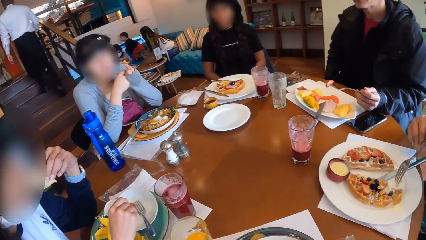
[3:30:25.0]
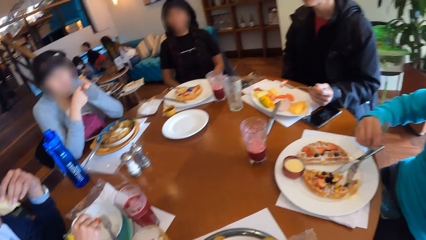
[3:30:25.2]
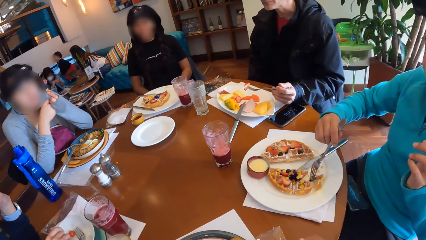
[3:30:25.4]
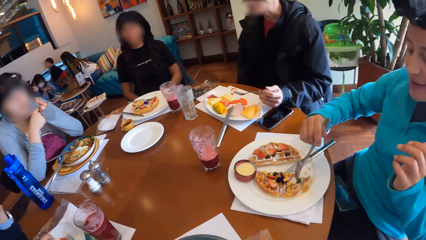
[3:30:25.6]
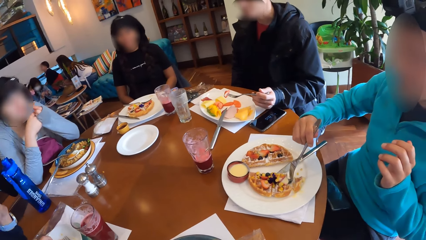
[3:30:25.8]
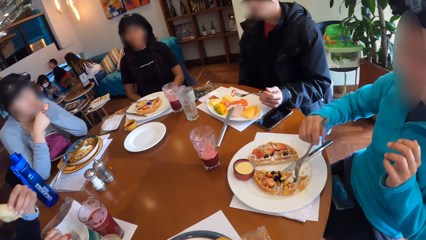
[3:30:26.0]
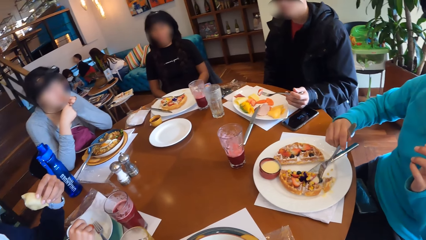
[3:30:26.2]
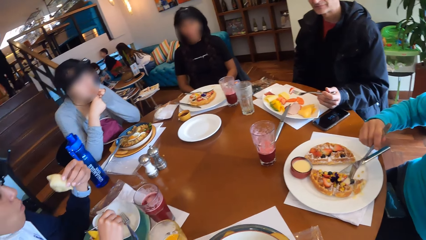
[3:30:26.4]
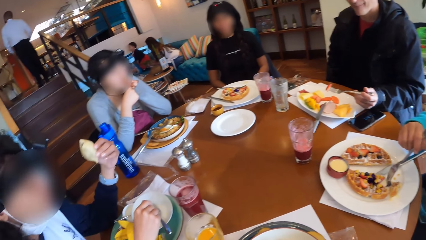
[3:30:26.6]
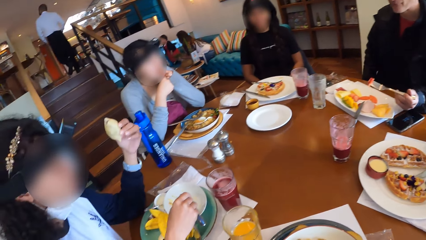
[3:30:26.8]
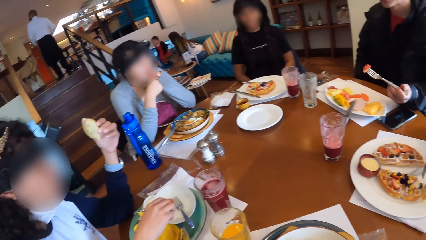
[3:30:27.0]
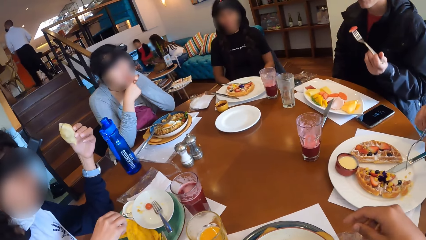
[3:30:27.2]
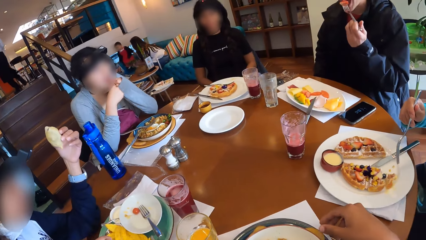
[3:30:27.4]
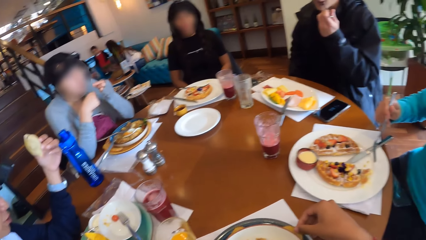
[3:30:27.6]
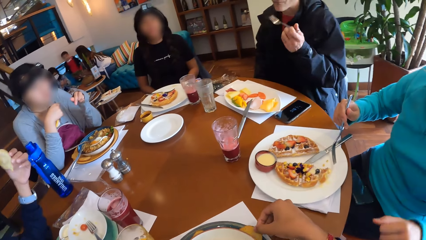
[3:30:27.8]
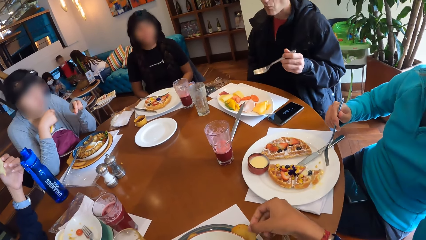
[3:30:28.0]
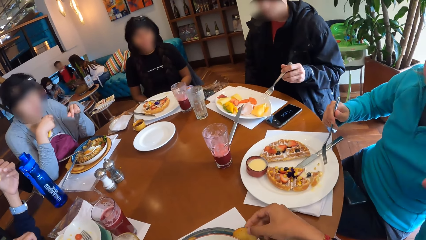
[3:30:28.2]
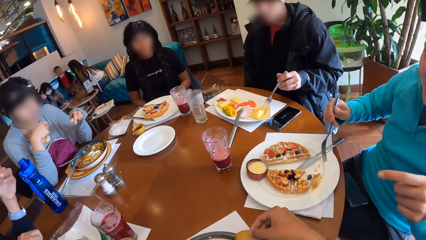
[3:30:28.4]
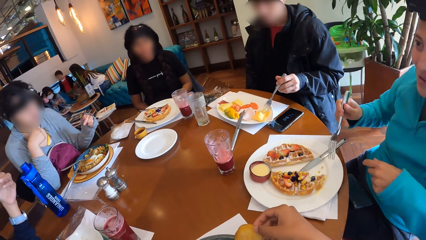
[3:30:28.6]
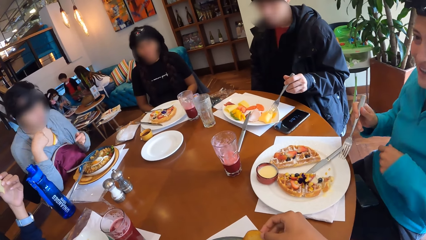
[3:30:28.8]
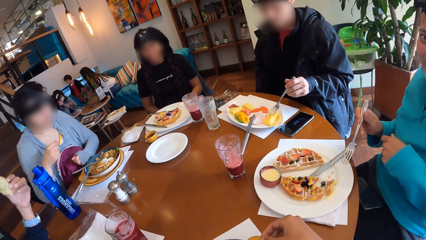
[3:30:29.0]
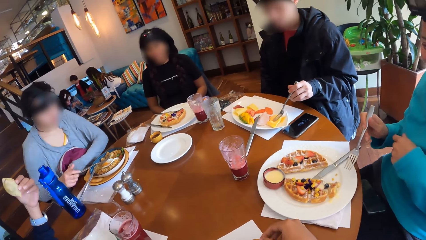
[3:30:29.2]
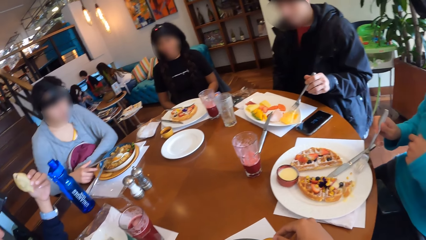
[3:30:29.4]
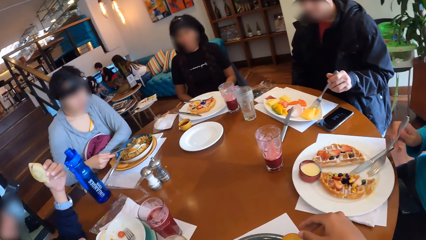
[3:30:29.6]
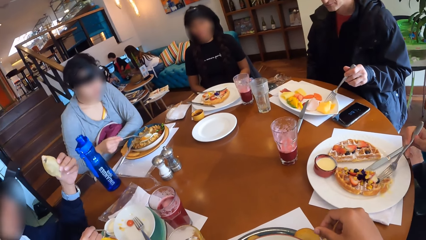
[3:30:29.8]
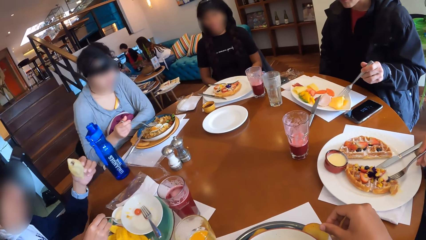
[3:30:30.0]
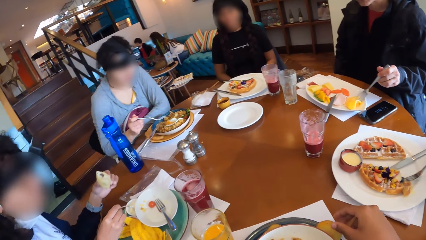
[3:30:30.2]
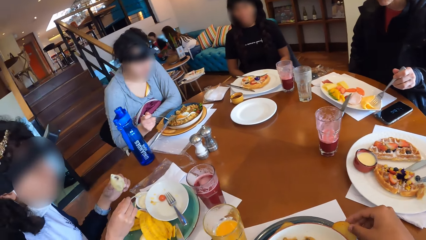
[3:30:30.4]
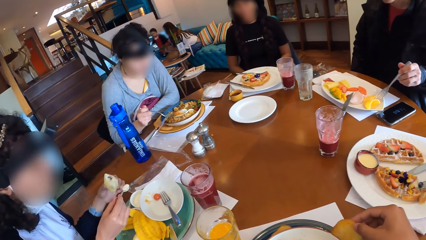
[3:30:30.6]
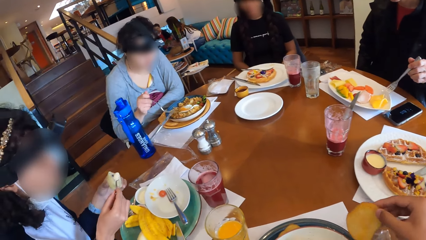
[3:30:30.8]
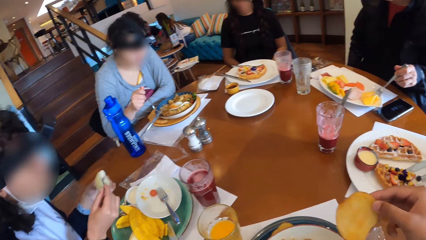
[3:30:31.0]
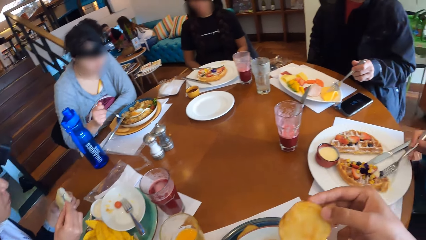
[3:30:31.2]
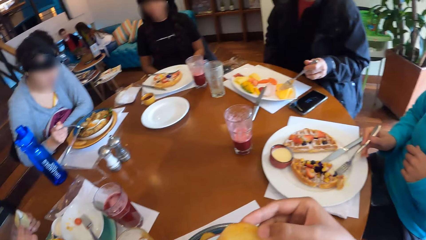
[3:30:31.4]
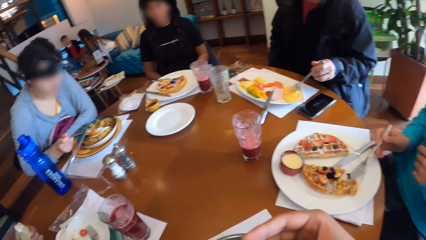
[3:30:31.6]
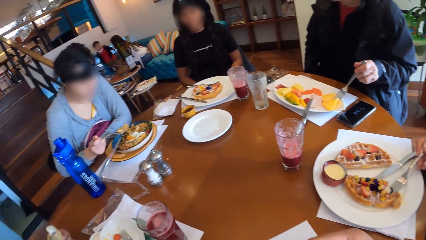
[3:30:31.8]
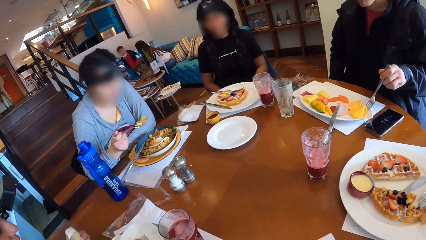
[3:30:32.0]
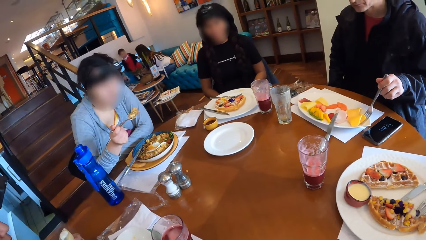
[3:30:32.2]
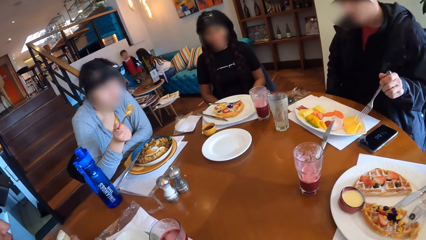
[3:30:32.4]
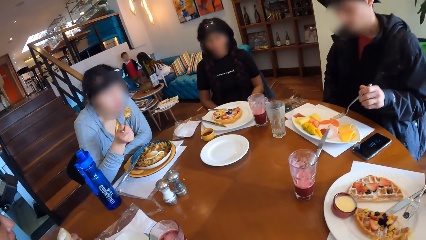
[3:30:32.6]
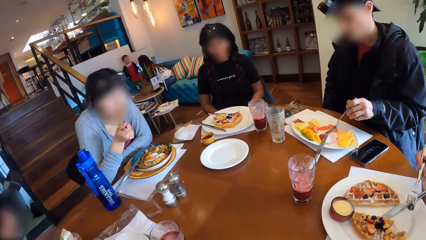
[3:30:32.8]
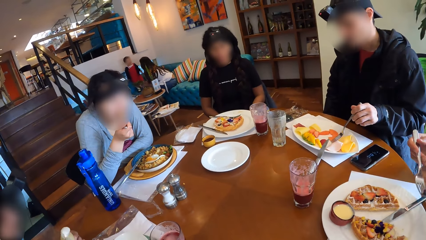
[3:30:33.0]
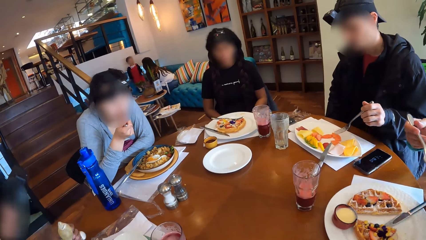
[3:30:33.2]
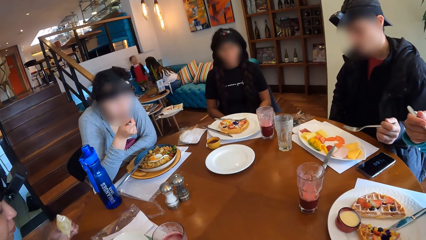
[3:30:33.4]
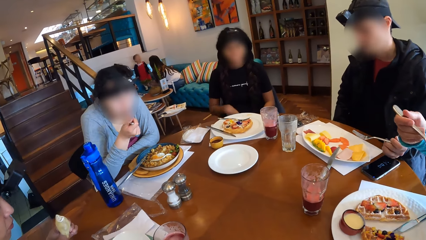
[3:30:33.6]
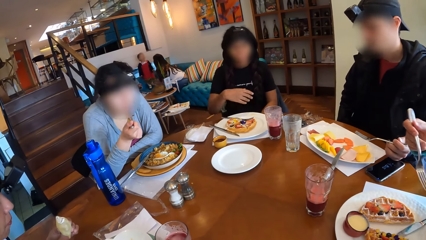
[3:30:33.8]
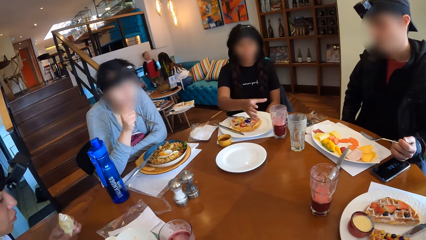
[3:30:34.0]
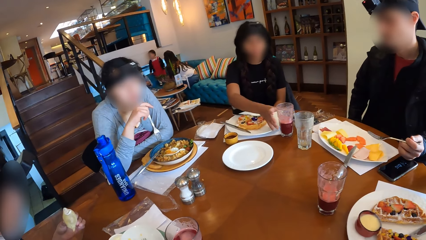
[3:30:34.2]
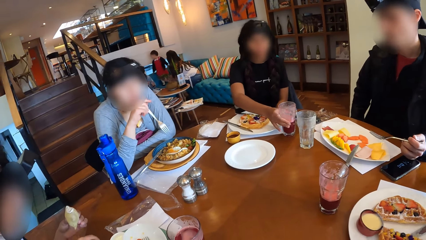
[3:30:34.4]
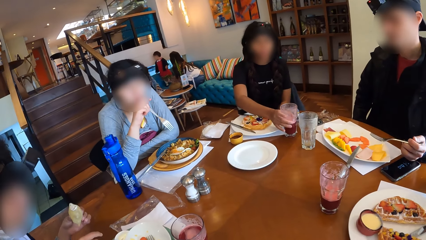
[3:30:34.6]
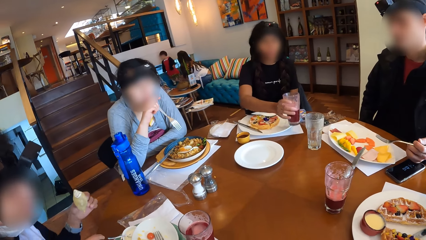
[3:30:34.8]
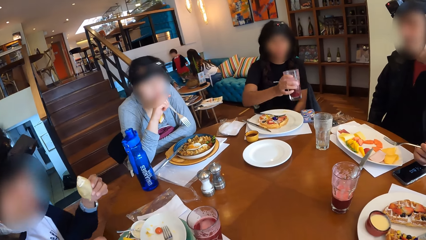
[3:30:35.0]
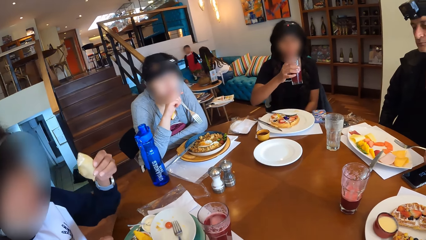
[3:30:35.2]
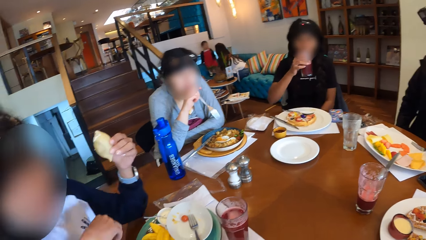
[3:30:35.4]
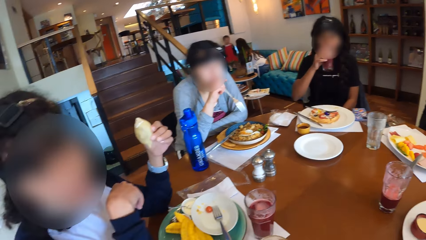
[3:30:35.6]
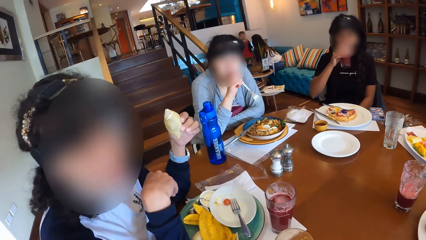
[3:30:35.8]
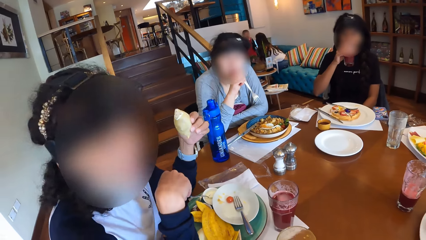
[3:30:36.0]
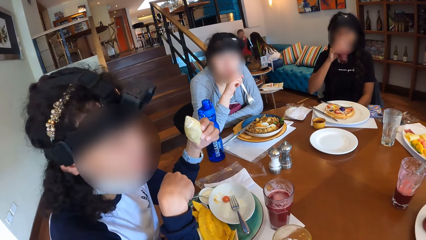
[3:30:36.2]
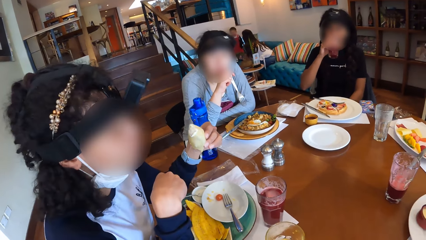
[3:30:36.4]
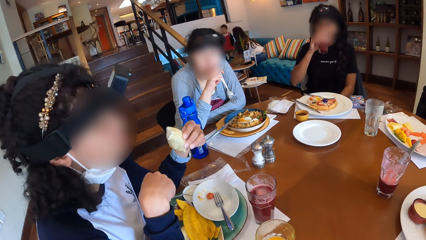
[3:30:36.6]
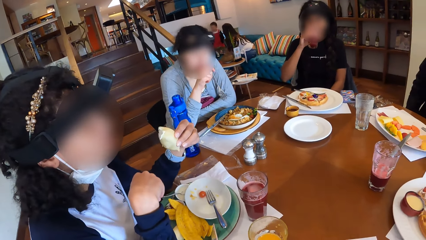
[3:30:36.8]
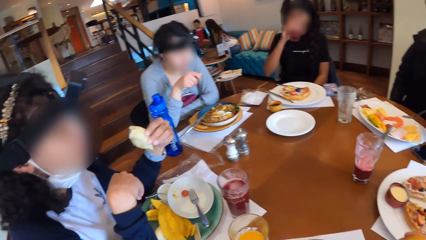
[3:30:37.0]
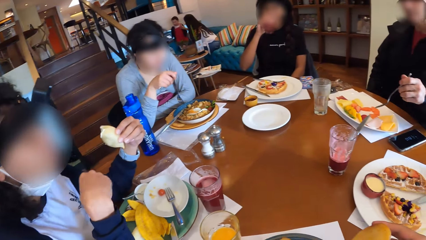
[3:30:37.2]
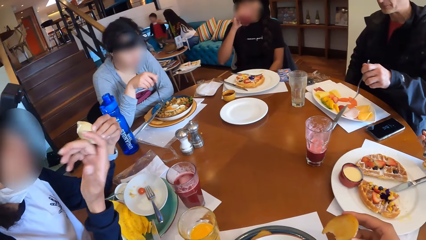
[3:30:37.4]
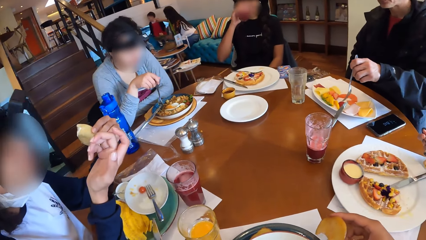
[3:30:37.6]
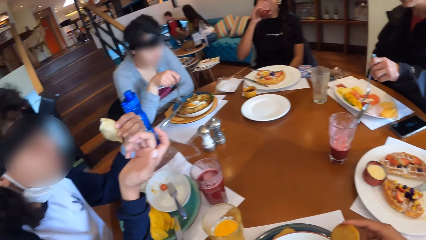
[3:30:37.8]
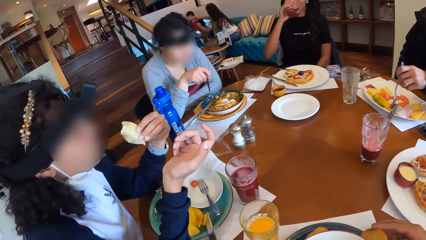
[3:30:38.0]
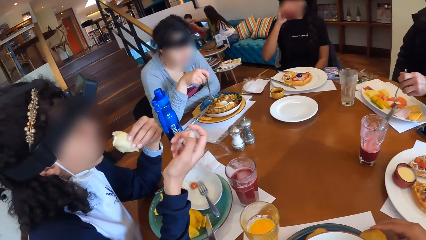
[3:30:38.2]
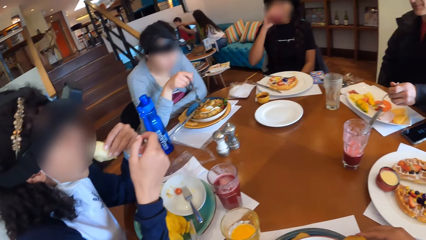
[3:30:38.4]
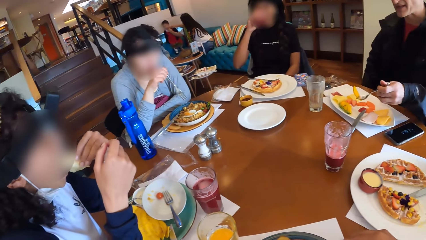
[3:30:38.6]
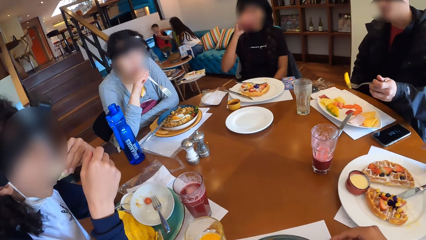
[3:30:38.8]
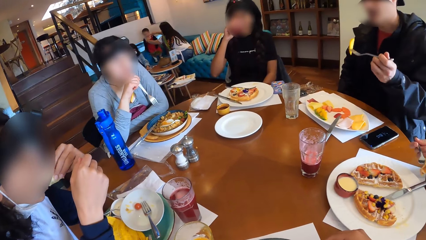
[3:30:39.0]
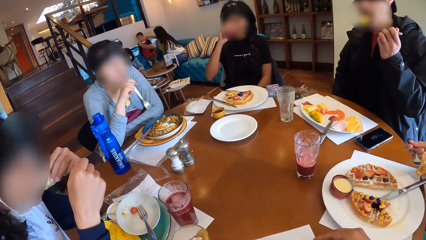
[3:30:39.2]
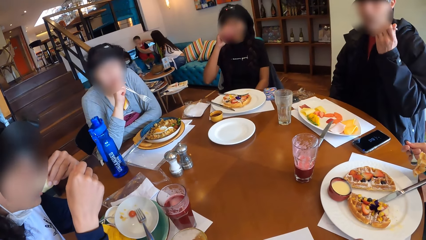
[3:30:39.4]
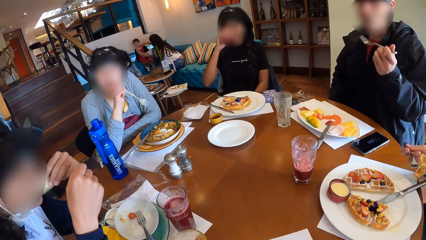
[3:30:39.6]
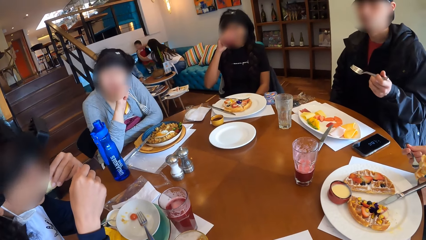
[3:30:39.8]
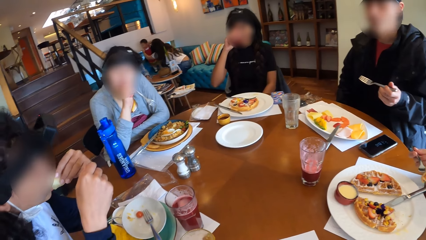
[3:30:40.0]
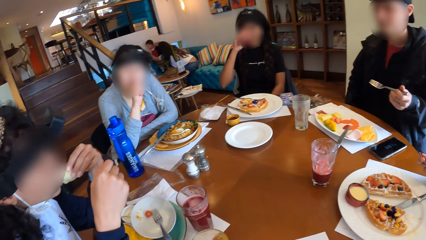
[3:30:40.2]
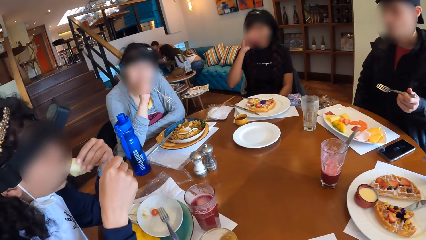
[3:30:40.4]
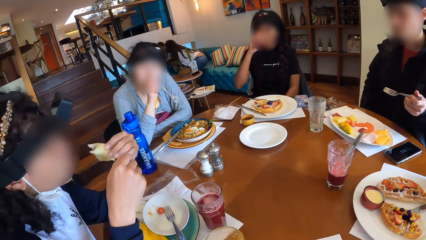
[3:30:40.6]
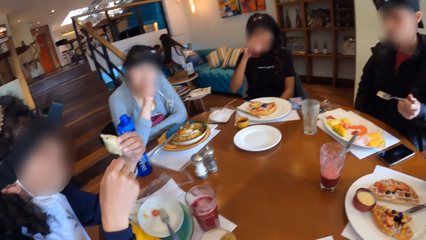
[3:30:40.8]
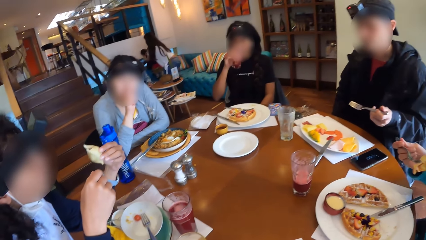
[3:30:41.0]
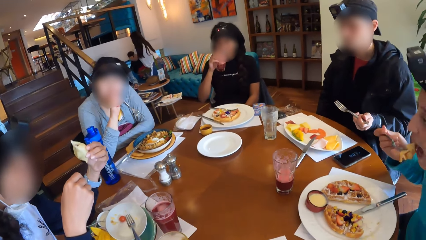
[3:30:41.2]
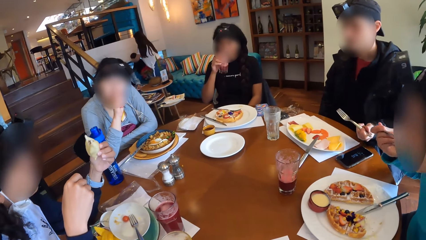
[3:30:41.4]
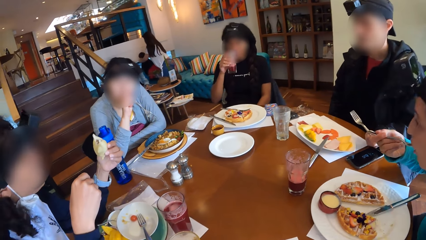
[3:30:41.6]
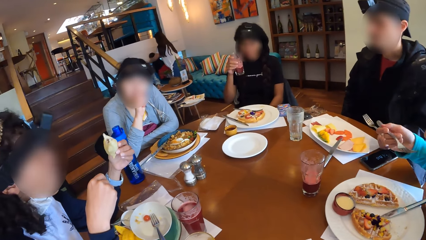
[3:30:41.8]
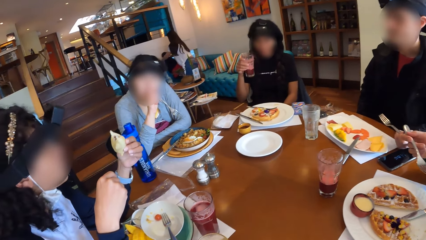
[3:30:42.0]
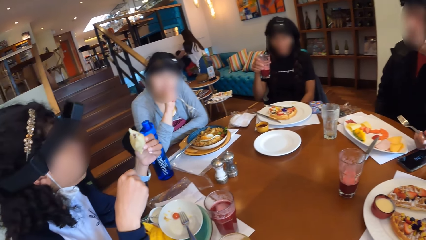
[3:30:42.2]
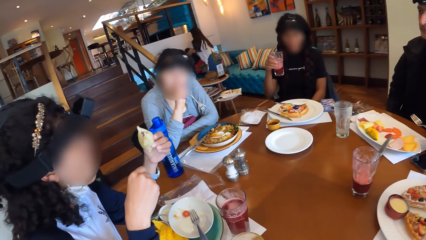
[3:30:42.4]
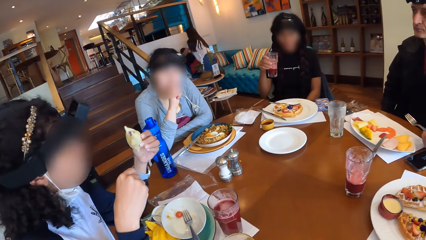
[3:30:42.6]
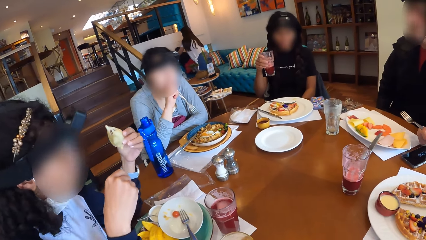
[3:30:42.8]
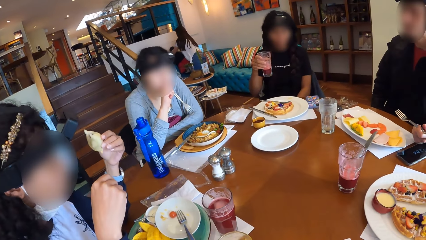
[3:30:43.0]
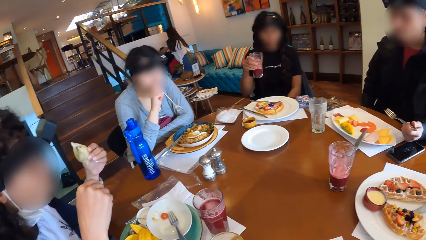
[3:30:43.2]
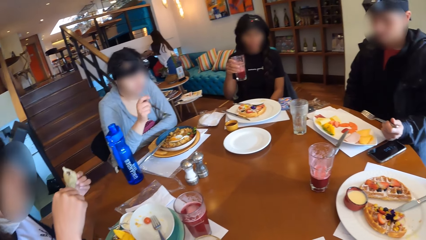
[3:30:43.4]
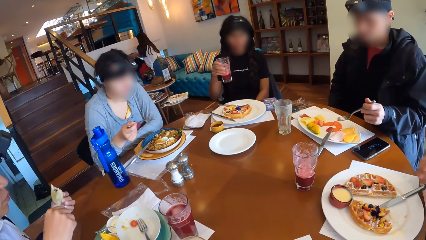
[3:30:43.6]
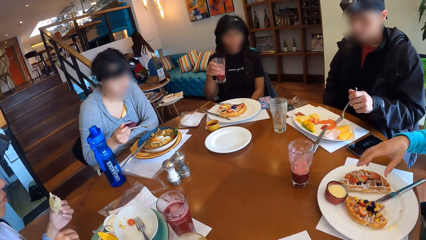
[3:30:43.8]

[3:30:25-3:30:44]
A woman eats bread with her left hand. The camera wearer interacts with a lady. She picks chips from the plate with her right hand. Another woman holds rice with the fork in her right hand. She eats the rice with the fork in her right hand. A third woman picks waffles with the fork in her left hand. A fourth woman picks the cup from the table with her right hand. She drinks from the cup with her right hand. The camera wearer interacts with another lady. She holds food on her right hand. A man picks fruits from the bowl with the fork in his right hand. He eats the fruit with the fork in his right hand. The first woman eats the bread with her left hand. The third woman eats the waffles with the fork in her left hand.
